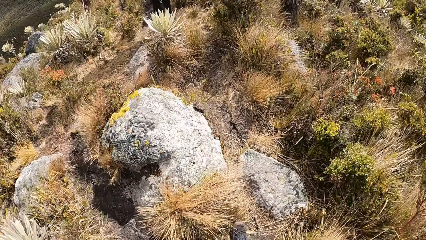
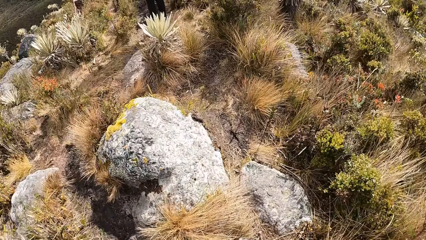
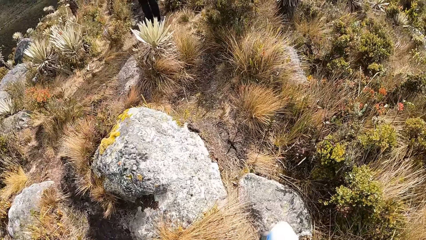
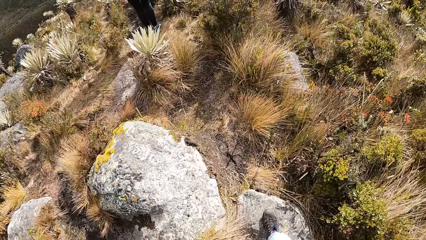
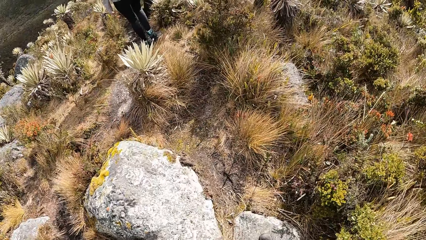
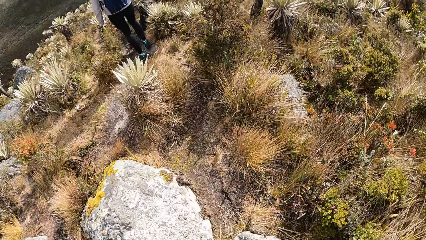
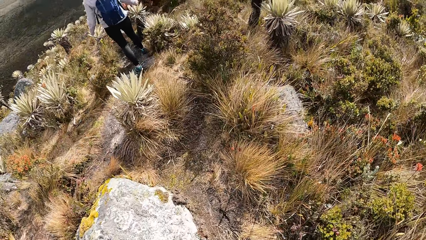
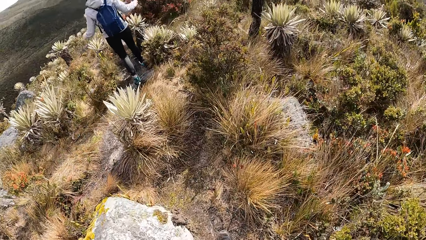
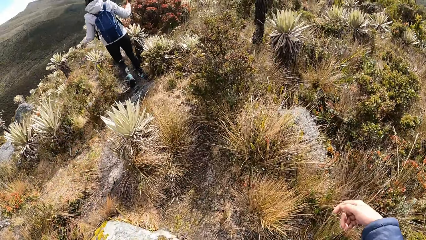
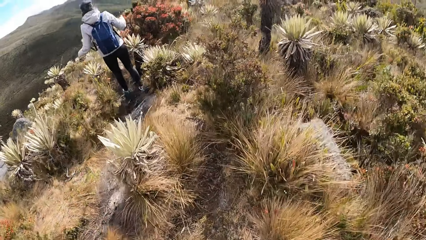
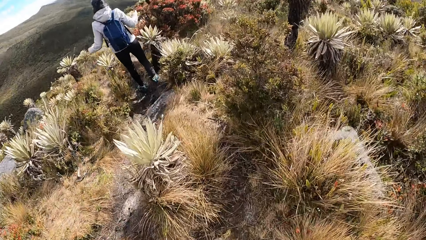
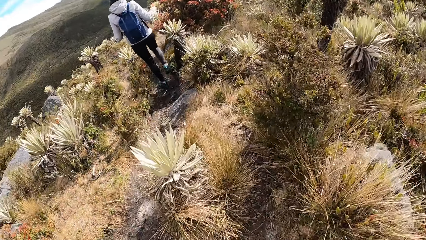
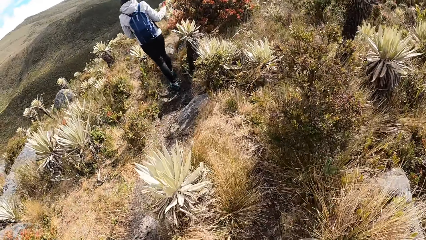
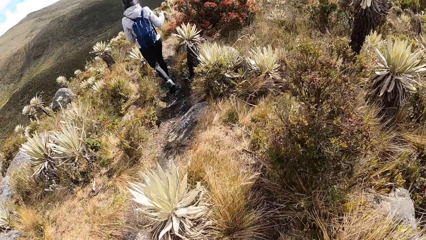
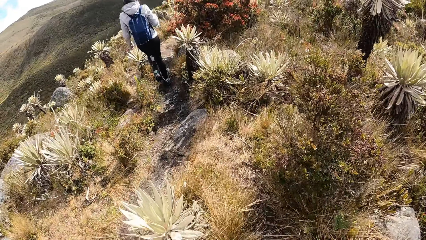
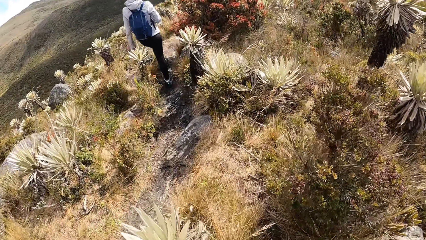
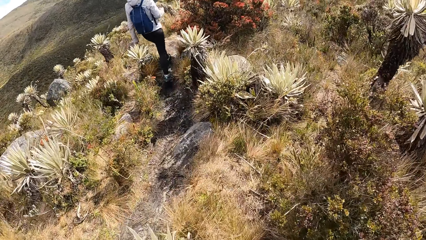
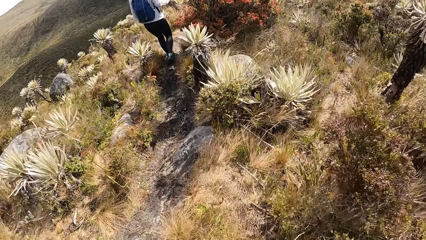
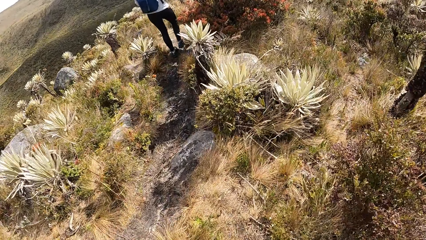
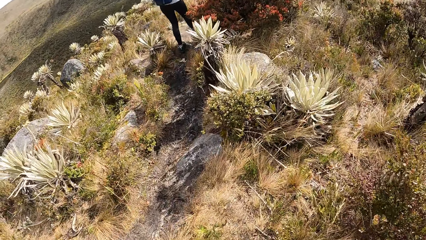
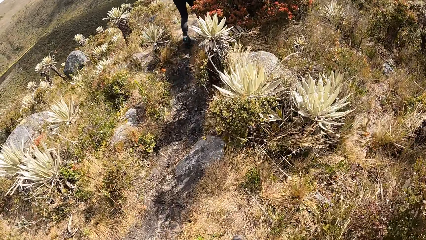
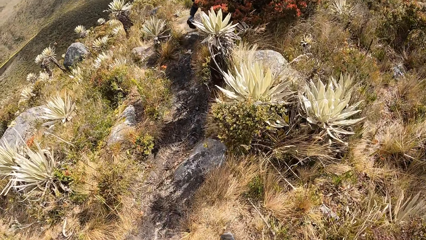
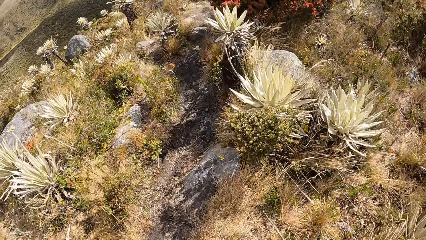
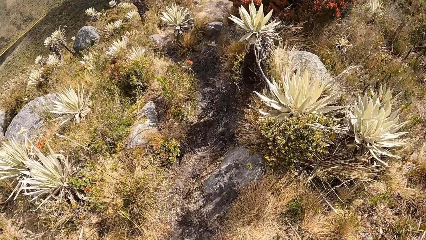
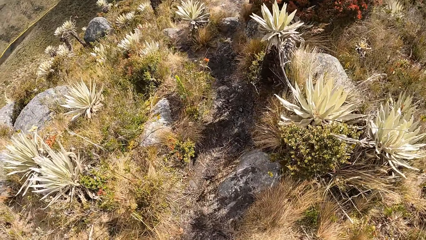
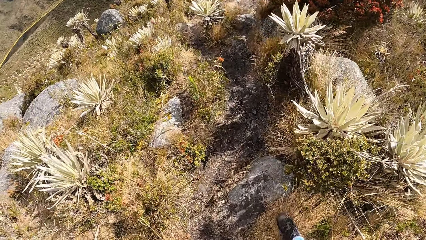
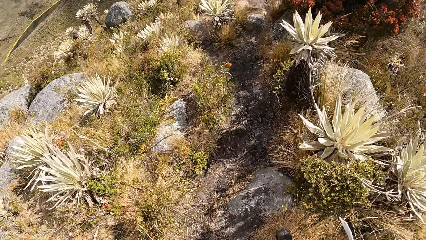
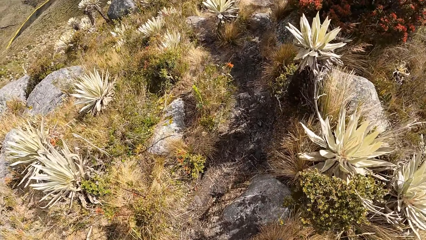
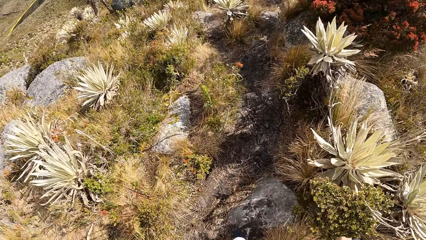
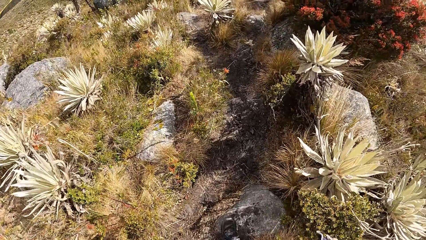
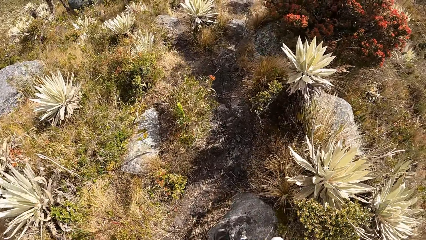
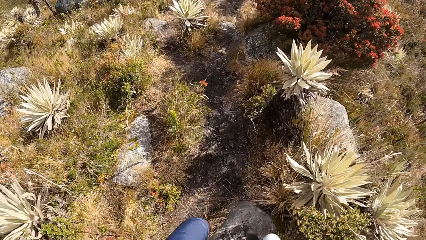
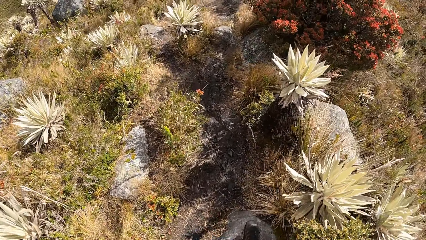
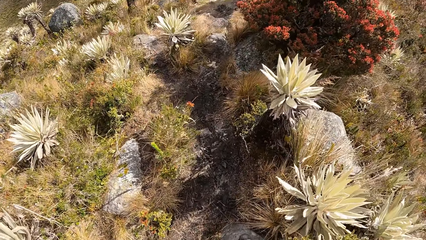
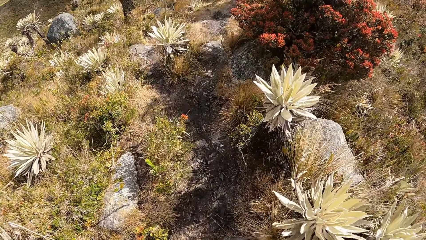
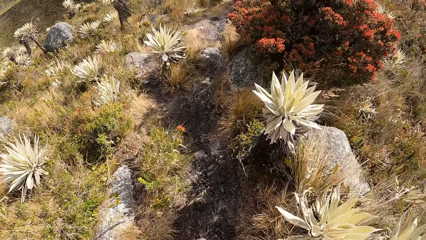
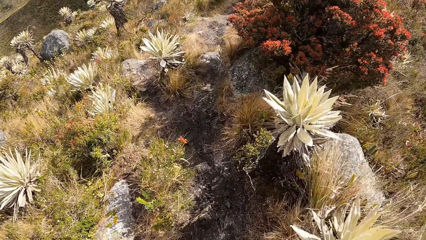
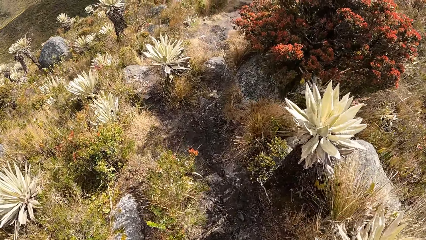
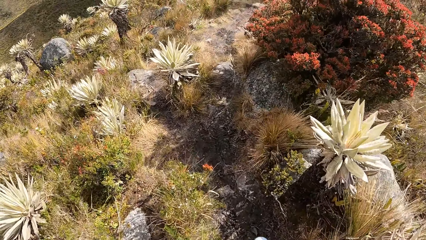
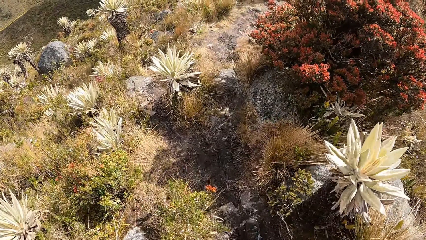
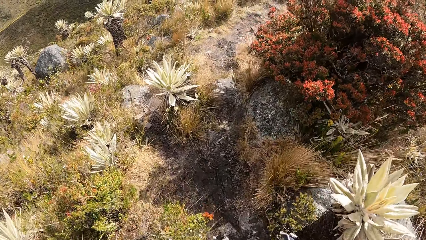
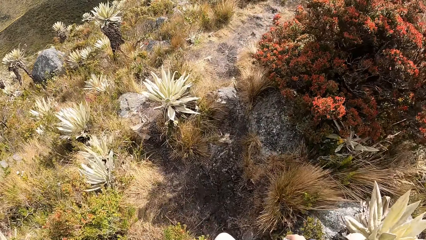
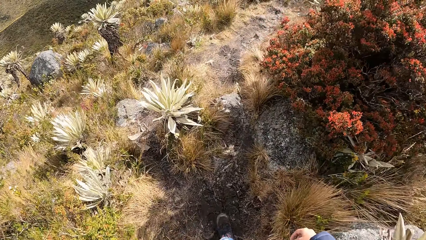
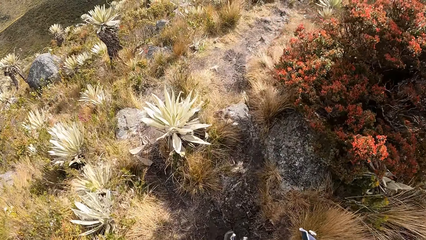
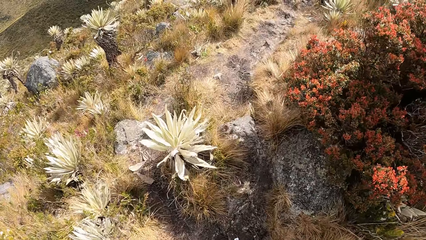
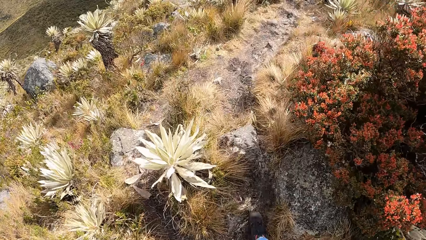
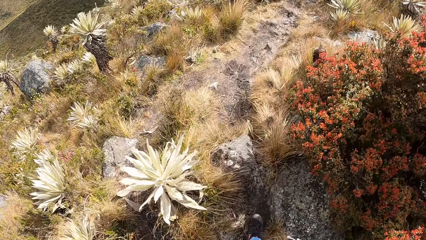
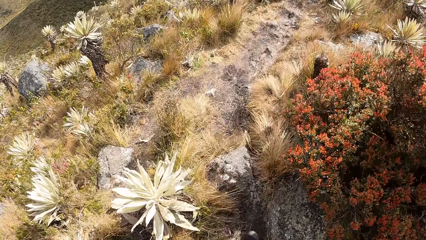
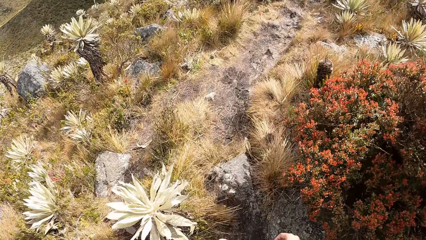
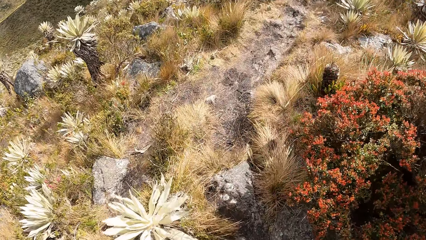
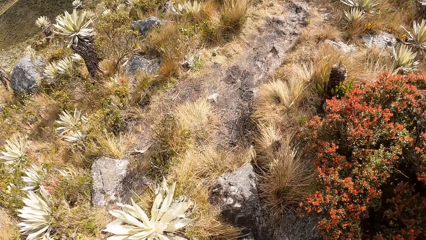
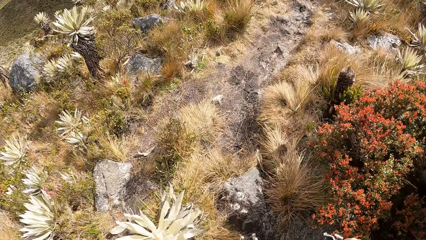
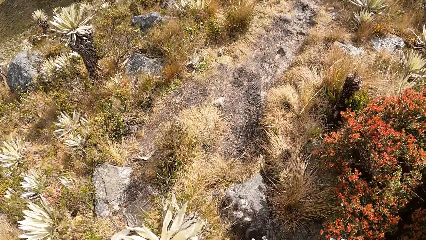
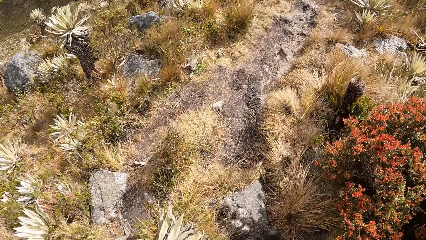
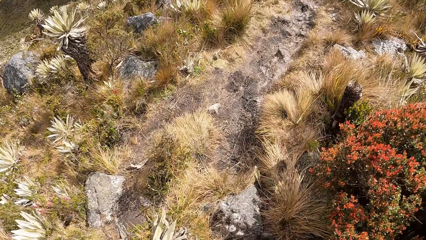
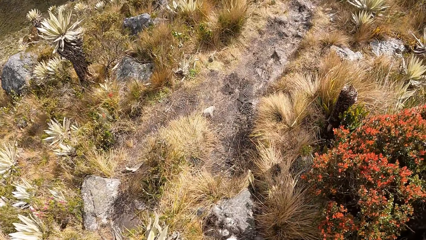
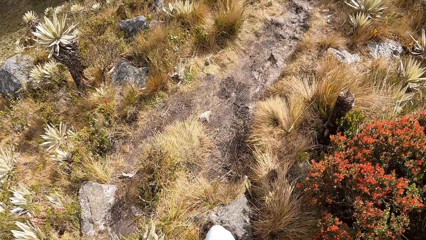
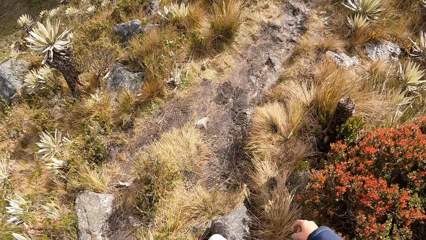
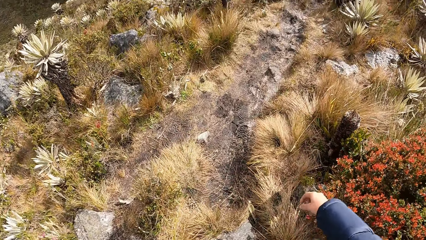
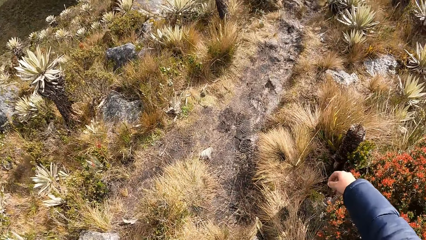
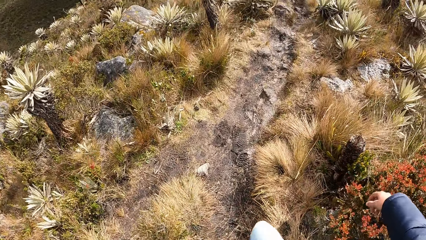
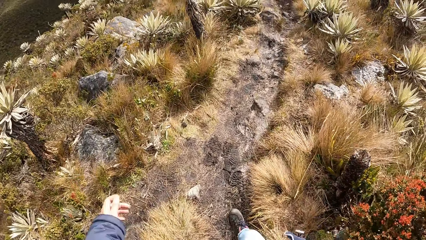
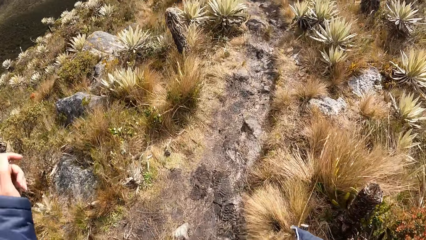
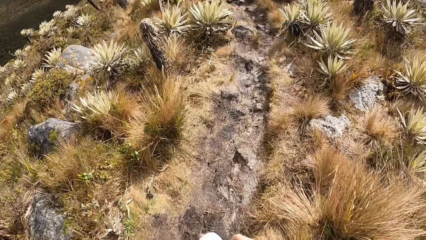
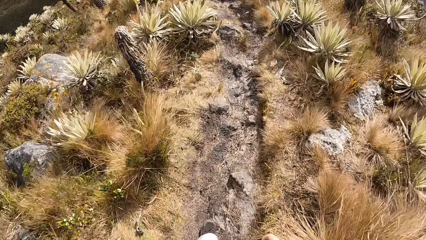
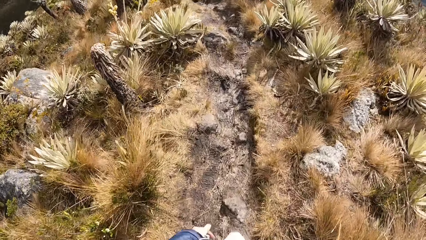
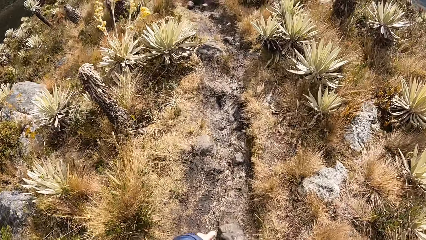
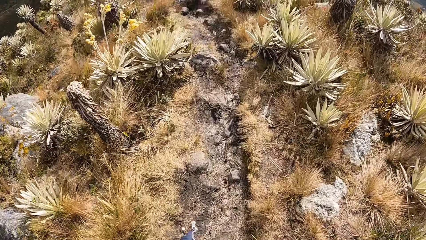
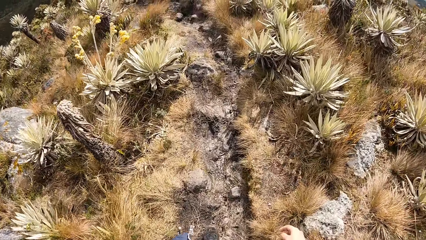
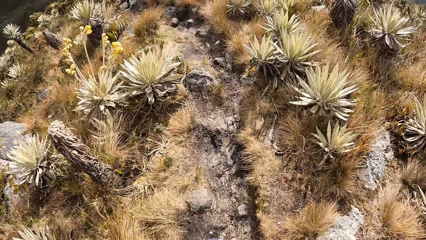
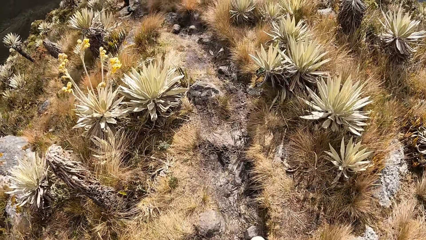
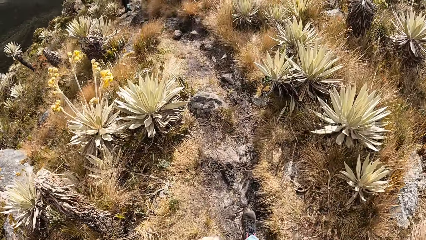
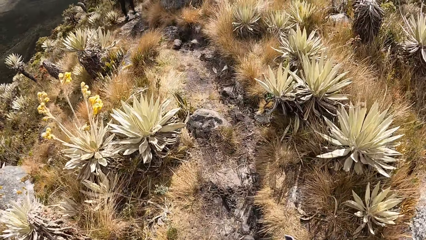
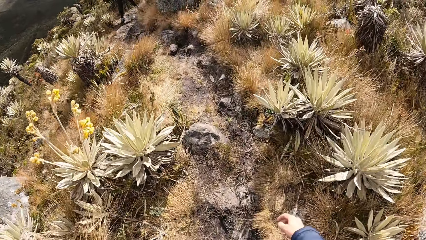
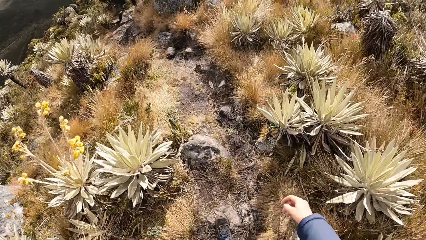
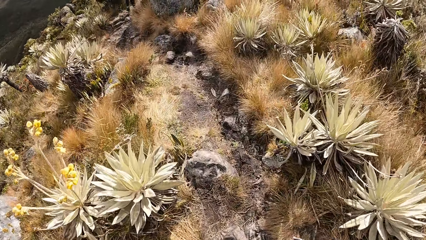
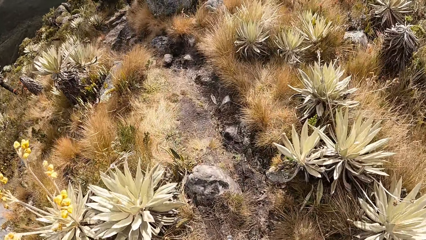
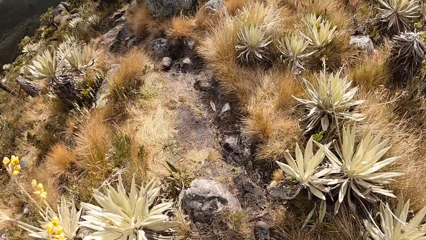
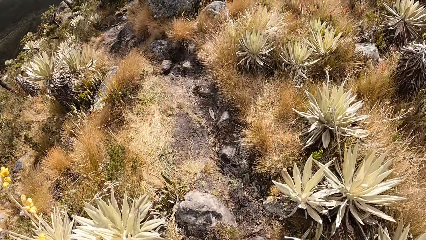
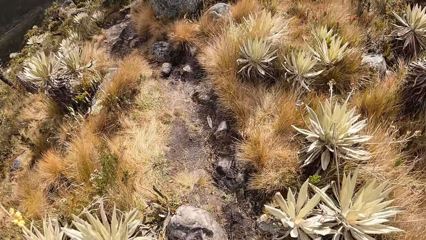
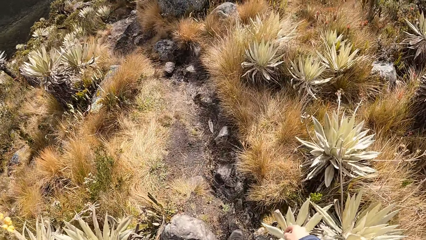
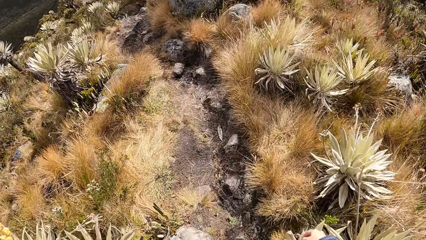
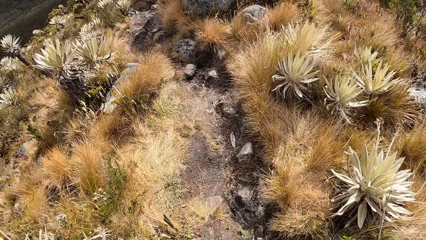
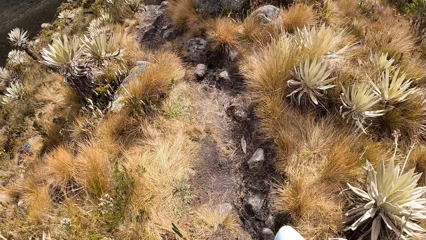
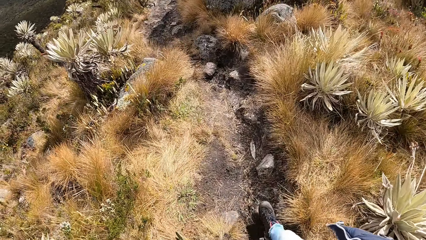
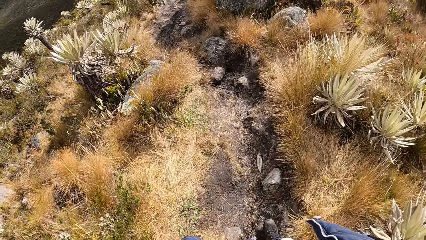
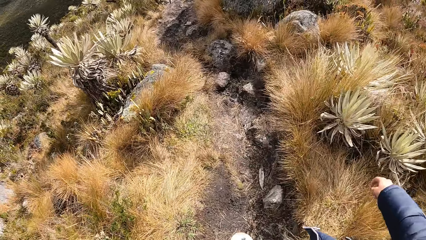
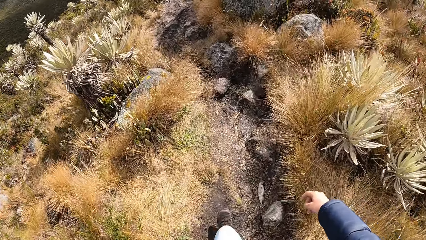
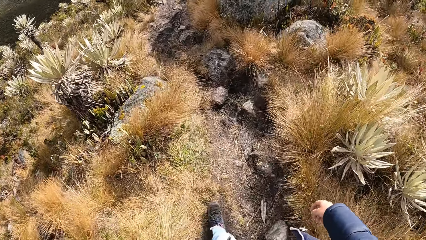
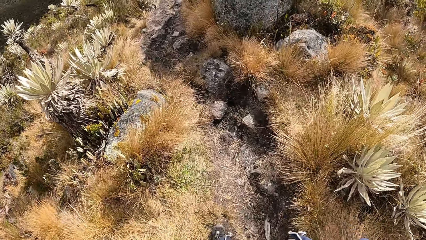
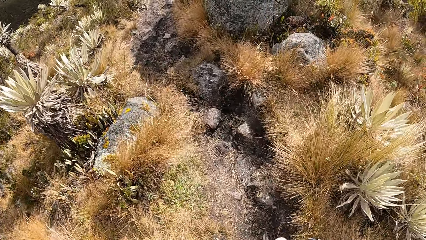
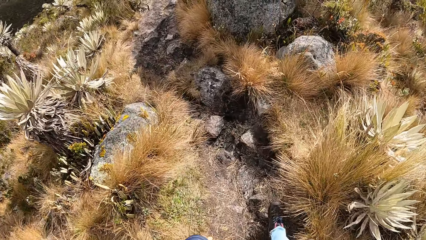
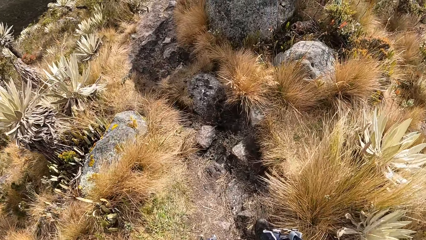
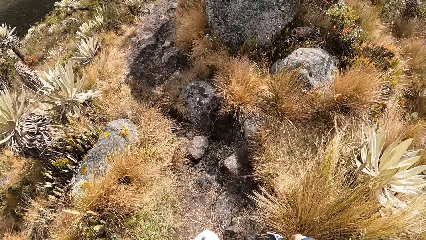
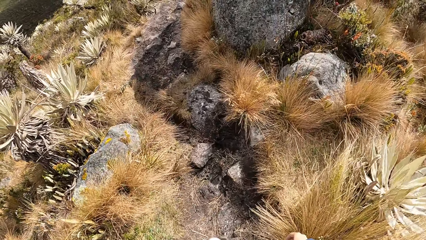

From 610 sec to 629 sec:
A person walks ahead of the camera wearer. The camera wearer walks on the garden. They limp on the garden. They walk on the garden.
